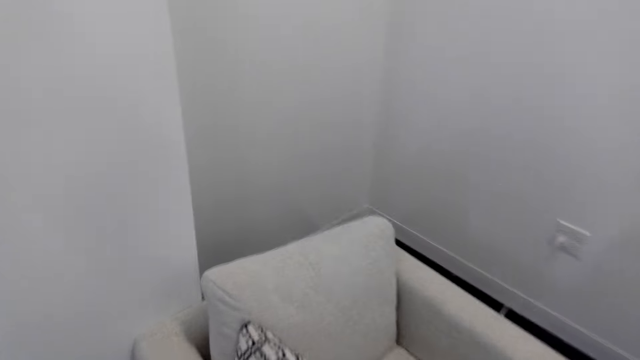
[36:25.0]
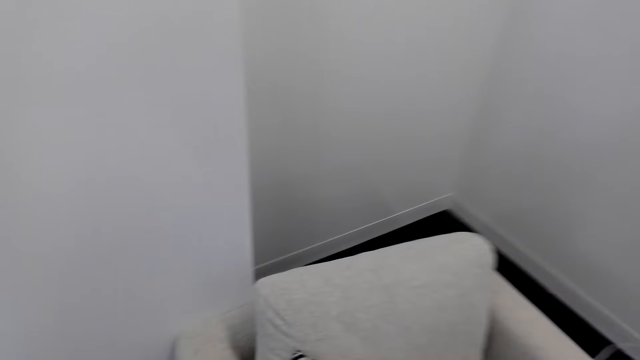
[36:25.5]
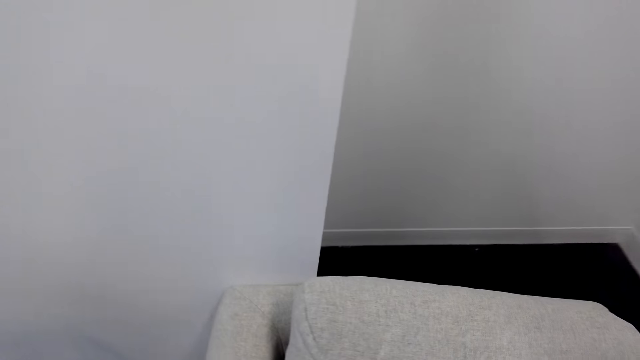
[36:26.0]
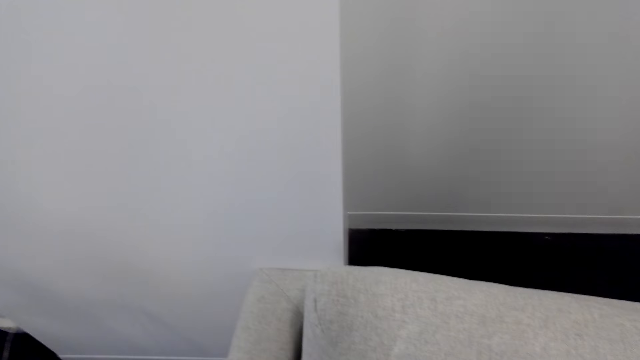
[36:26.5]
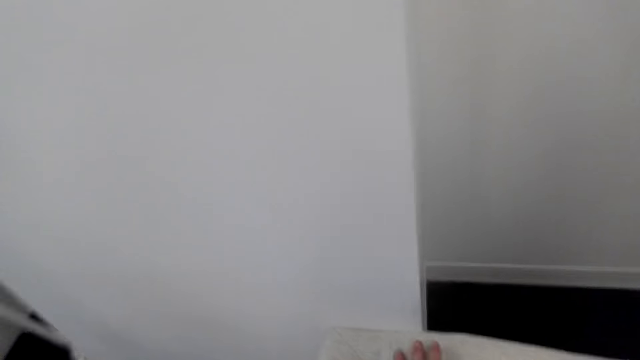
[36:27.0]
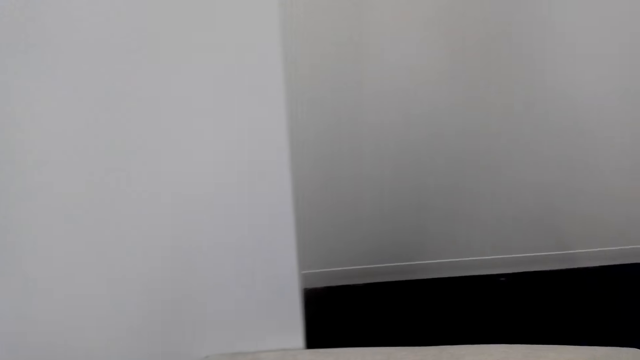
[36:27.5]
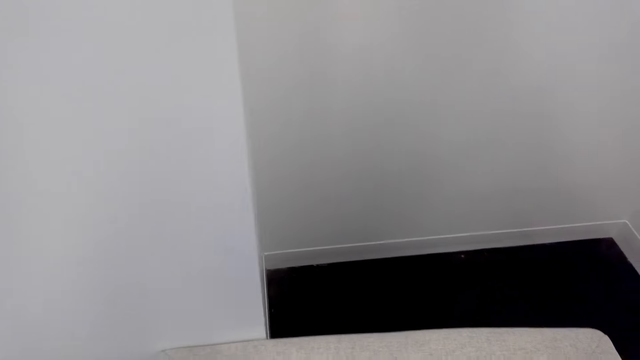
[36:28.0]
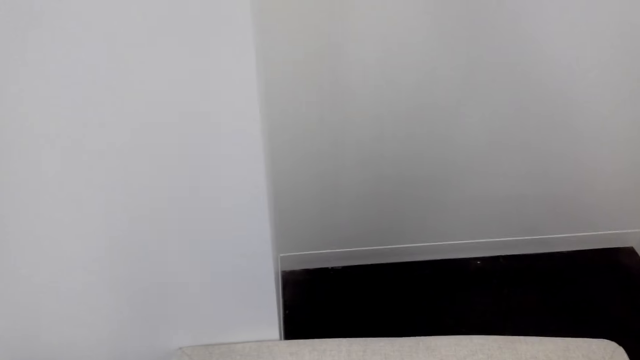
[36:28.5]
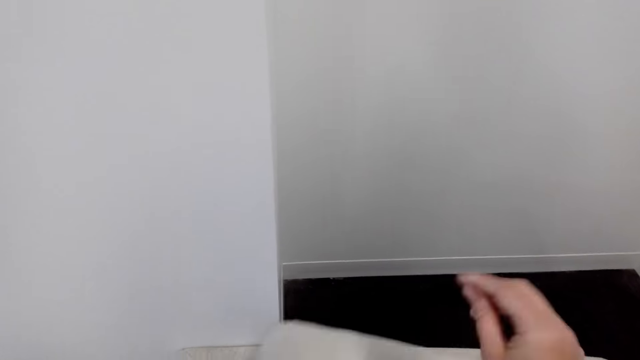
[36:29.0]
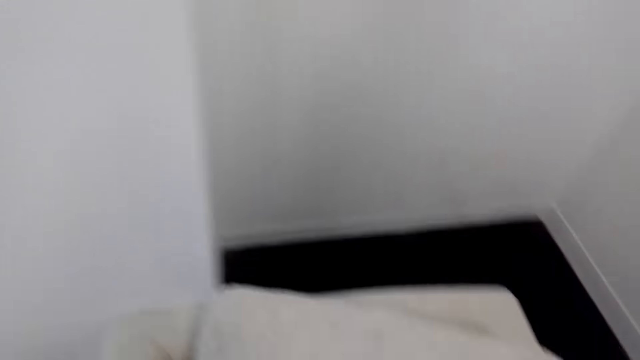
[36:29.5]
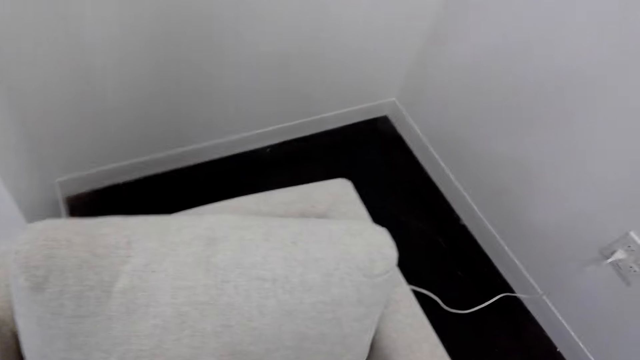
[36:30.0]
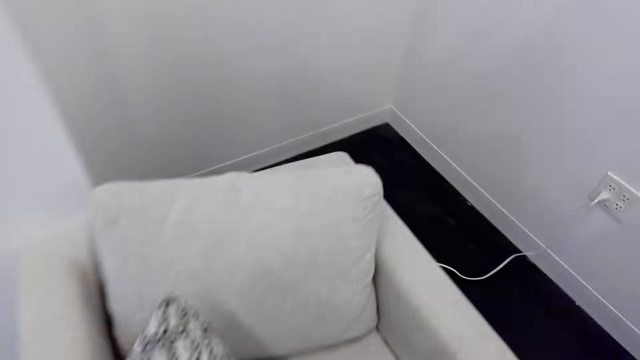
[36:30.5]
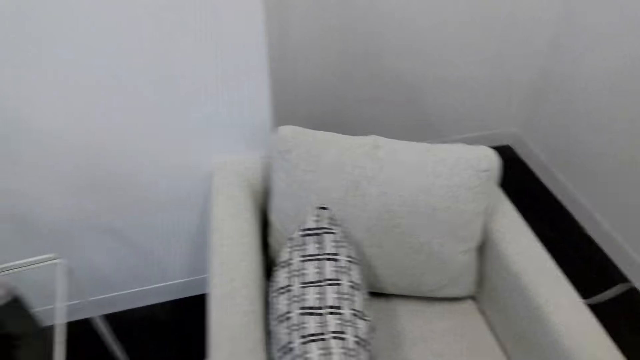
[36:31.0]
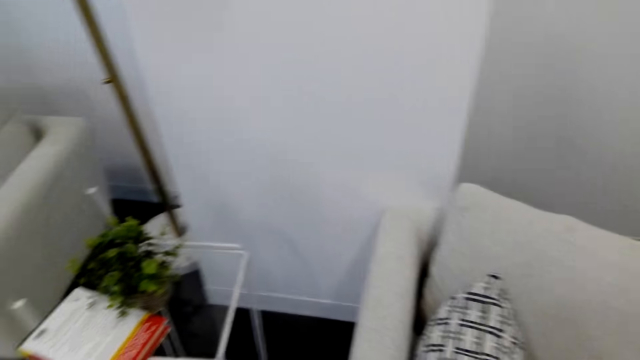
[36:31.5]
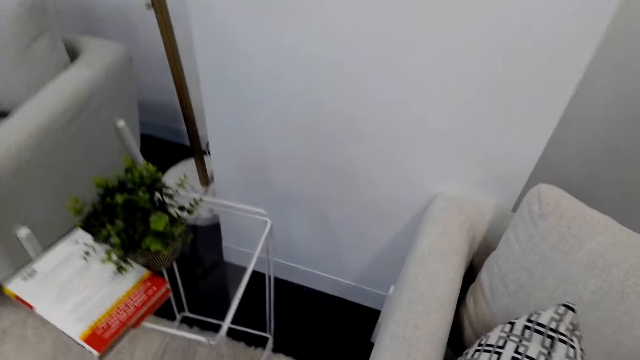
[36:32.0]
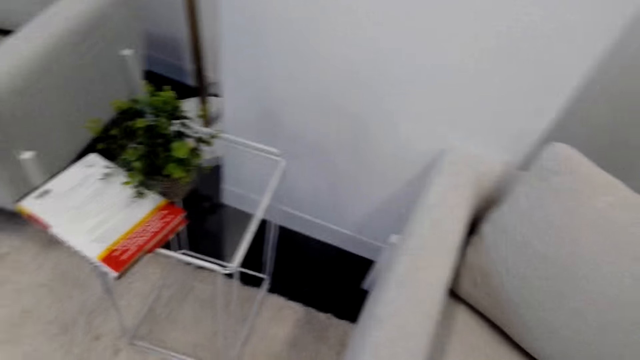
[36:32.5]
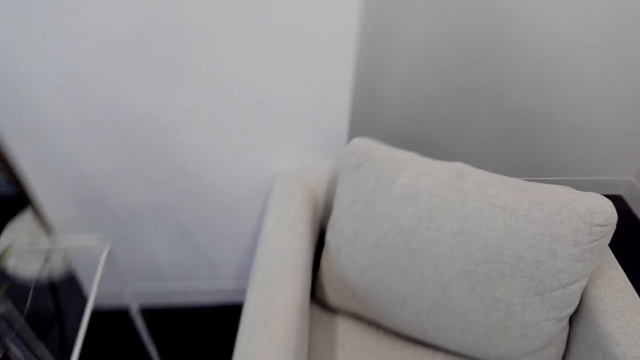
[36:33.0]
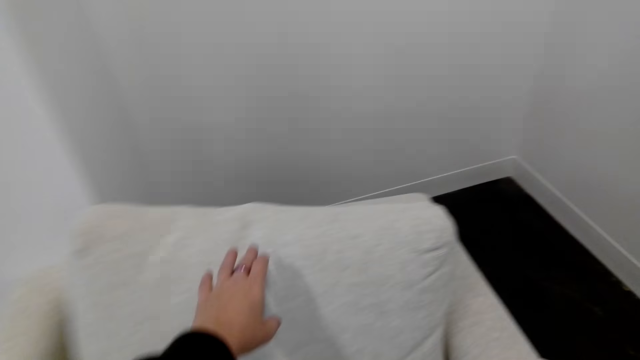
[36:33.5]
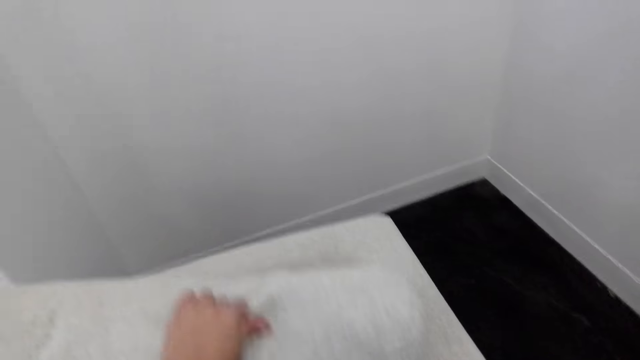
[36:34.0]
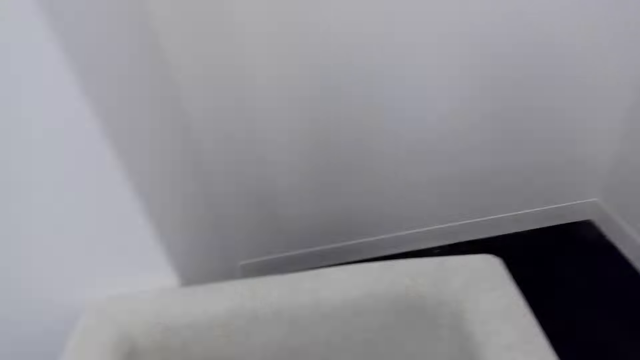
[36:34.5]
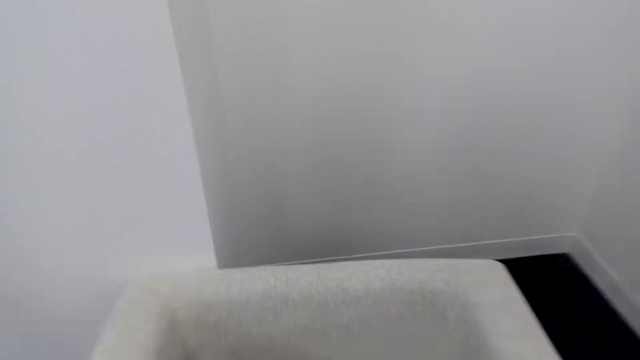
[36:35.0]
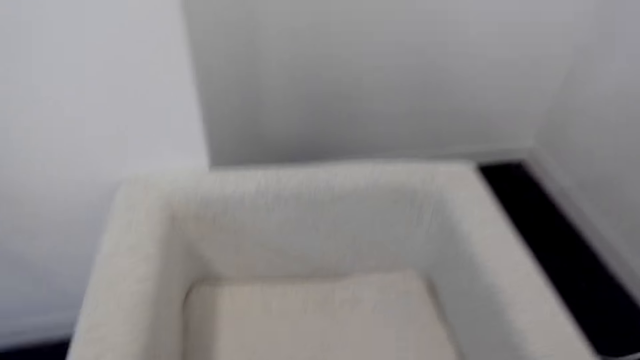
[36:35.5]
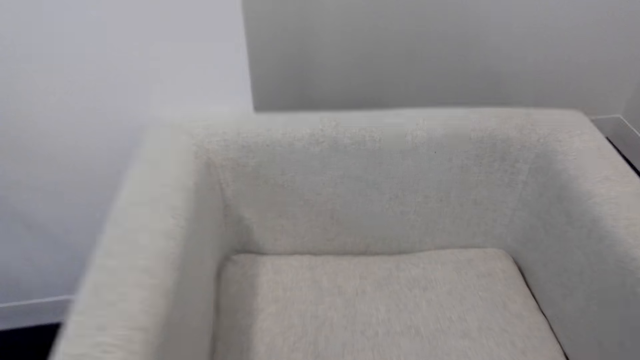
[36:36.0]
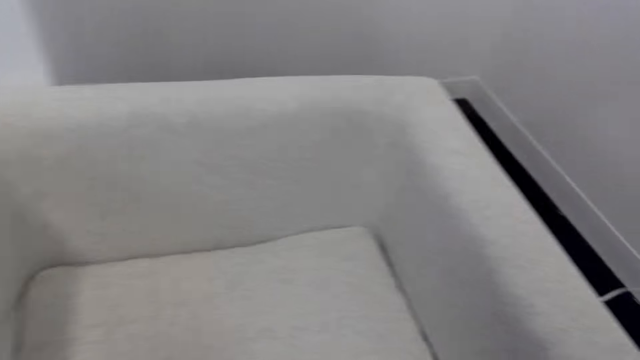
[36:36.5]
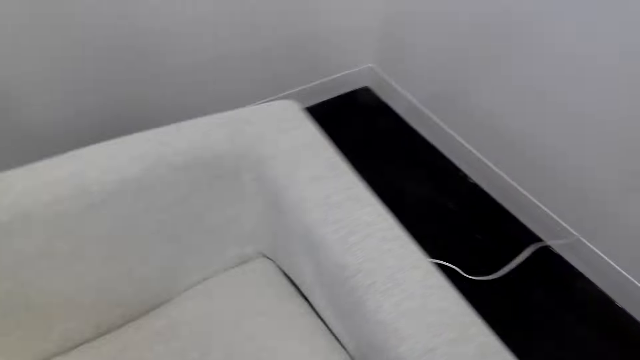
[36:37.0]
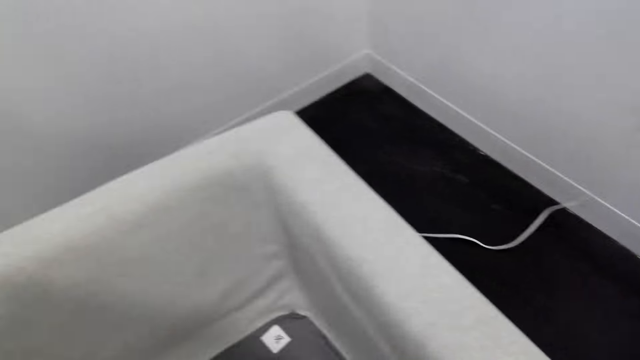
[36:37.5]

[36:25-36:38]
The camera wearer aligns a pillow case on the chair. They walk around the room. They turn chair cushions on a chair.

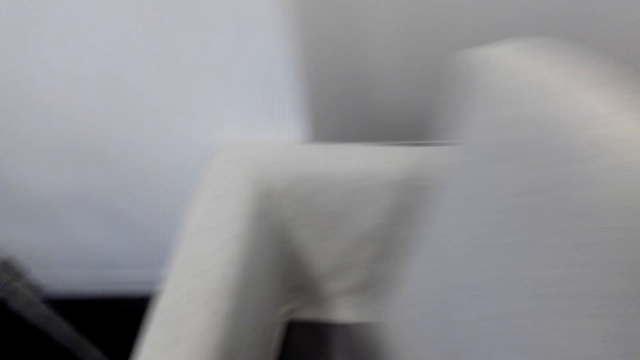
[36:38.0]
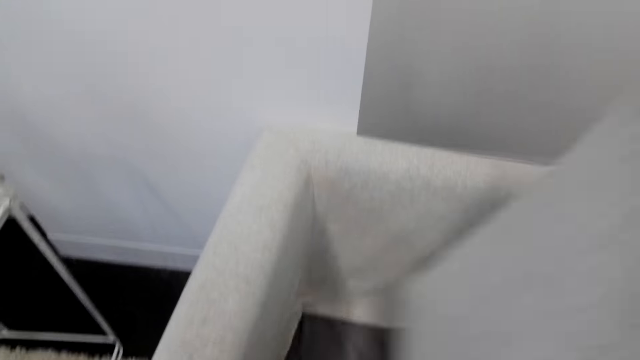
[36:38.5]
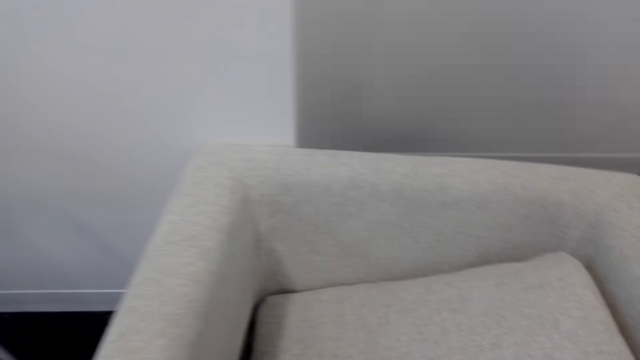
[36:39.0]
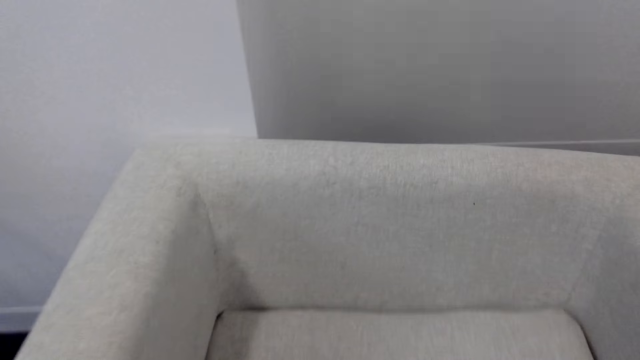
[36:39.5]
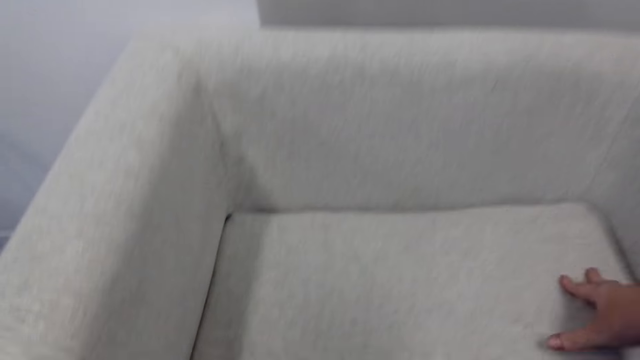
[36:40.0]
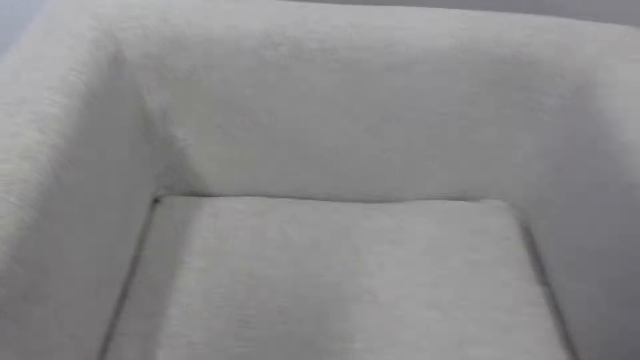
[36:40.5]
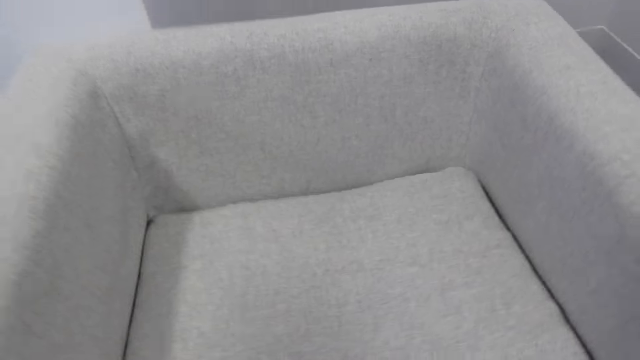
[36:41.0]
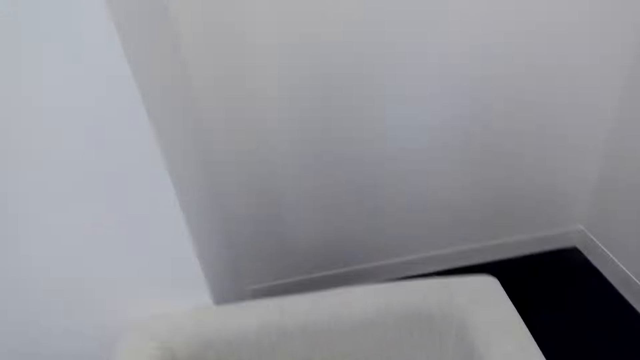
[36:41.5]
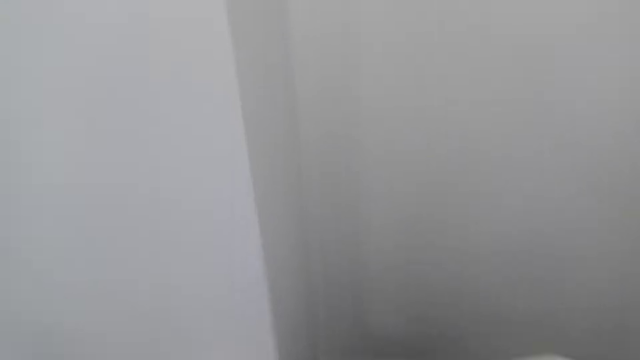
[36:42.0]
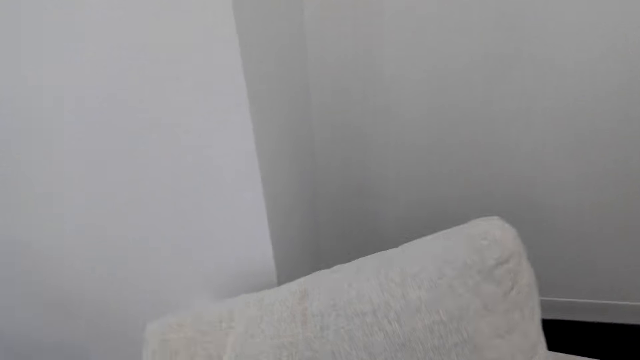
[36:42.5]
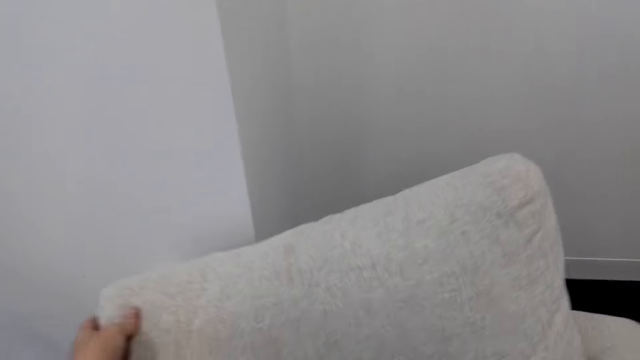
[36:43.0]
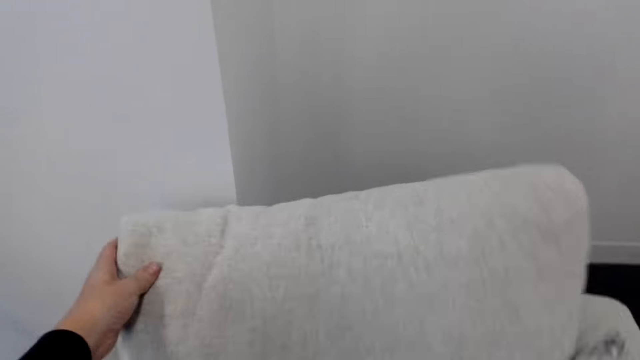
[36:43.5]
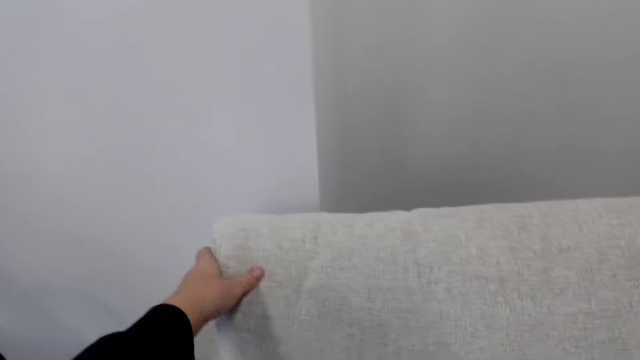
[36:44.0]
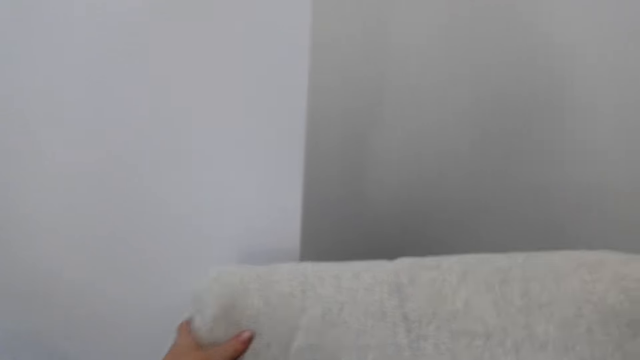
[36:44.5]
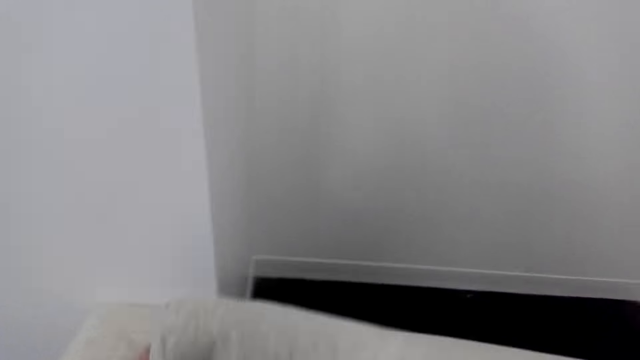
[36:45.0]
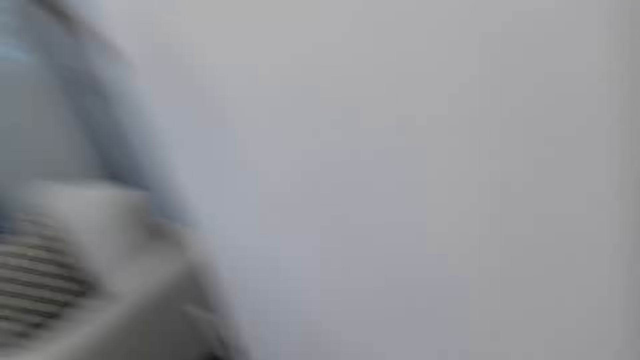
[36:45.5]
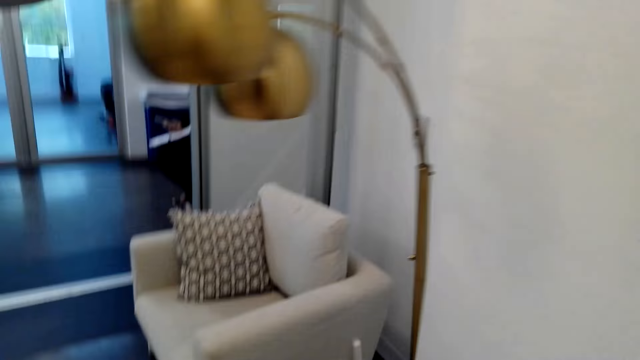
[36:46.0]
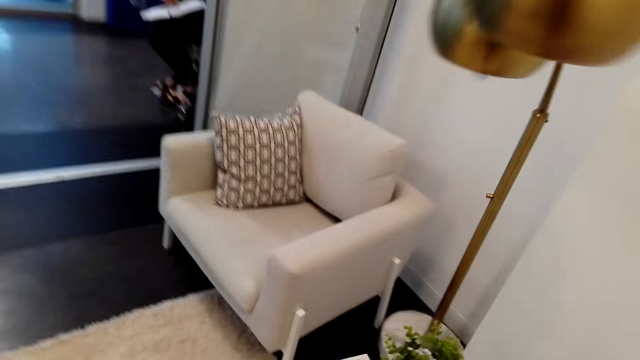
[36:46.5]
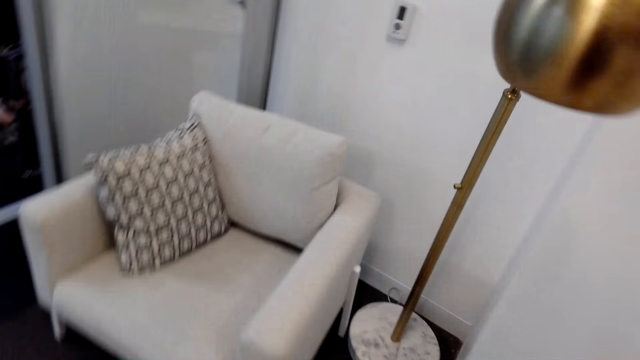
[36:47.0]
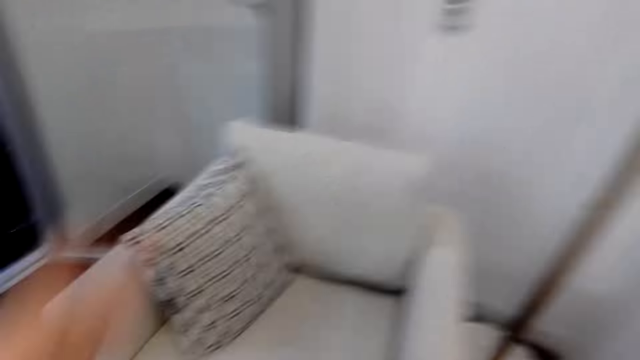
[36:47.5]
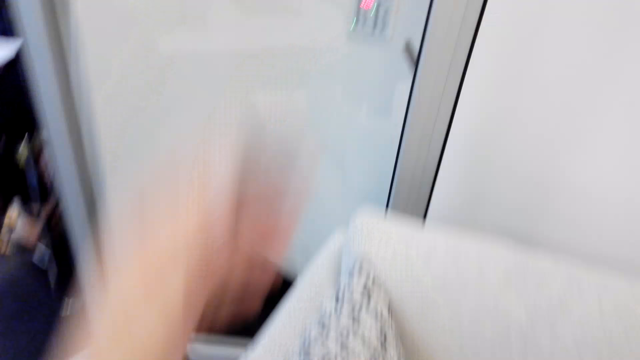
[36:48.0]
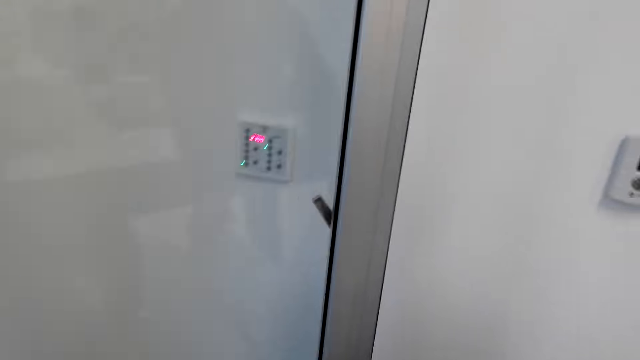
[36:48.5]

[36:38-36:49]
The camera wearer moves around the room.
